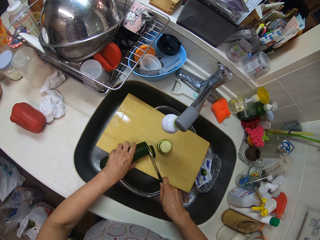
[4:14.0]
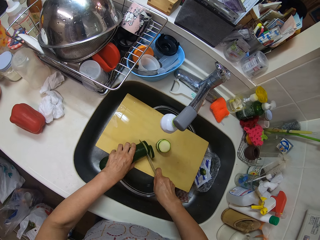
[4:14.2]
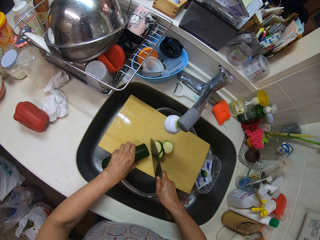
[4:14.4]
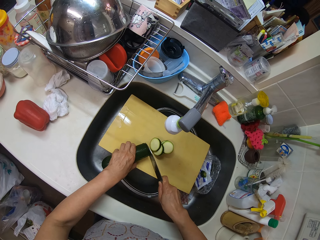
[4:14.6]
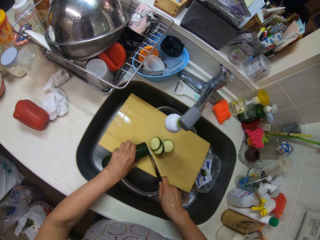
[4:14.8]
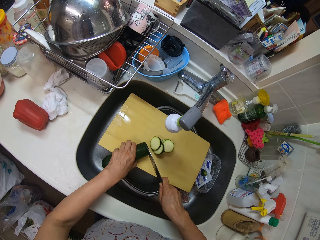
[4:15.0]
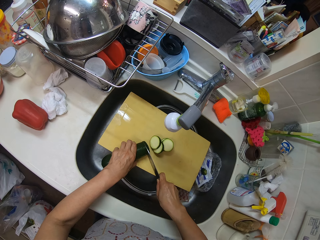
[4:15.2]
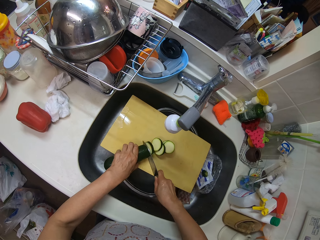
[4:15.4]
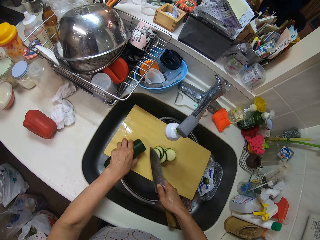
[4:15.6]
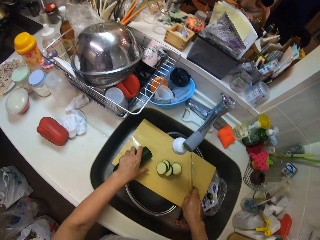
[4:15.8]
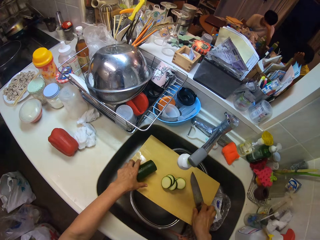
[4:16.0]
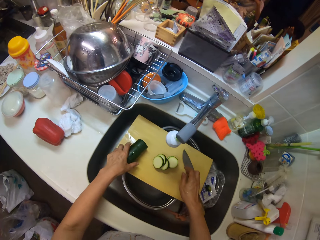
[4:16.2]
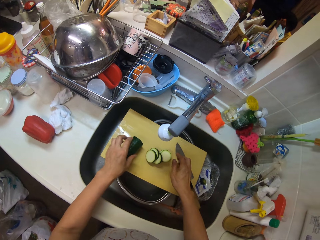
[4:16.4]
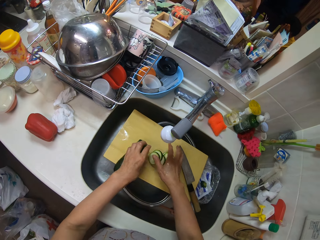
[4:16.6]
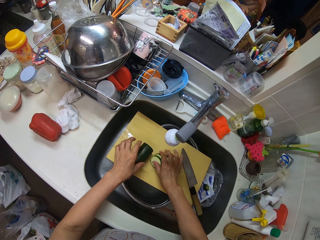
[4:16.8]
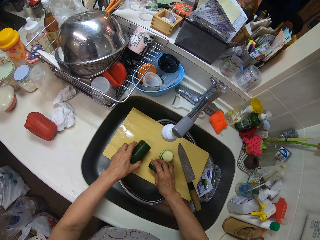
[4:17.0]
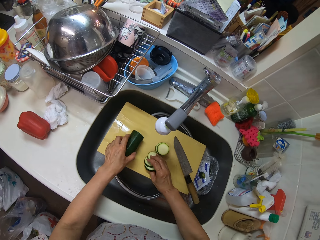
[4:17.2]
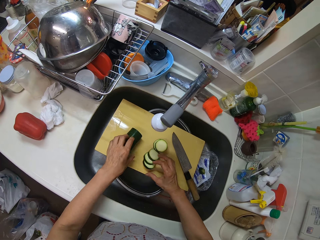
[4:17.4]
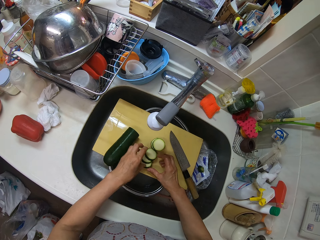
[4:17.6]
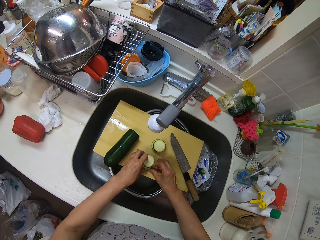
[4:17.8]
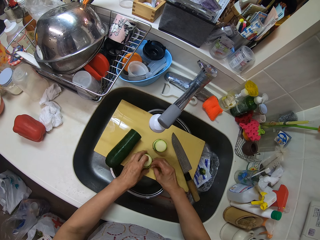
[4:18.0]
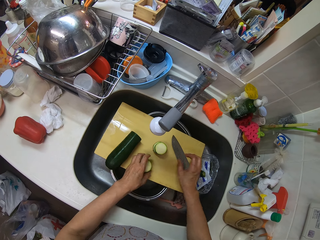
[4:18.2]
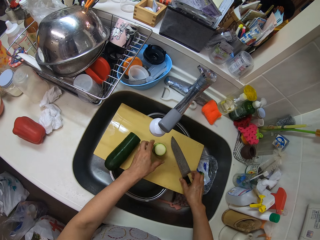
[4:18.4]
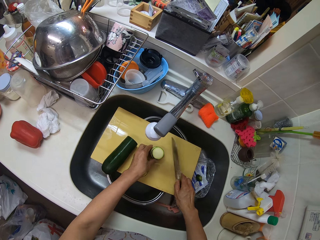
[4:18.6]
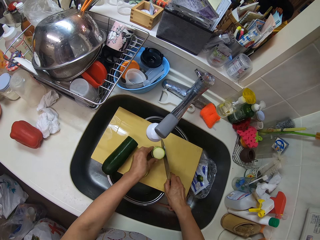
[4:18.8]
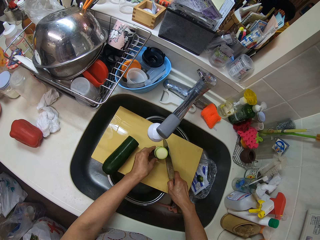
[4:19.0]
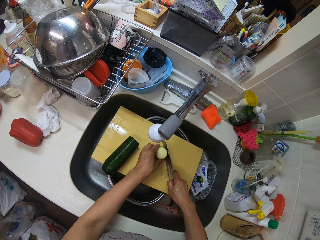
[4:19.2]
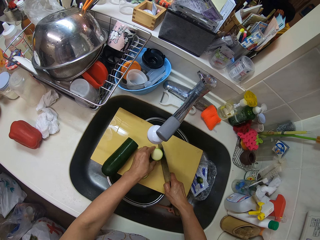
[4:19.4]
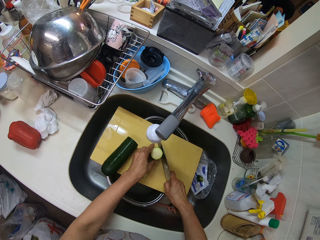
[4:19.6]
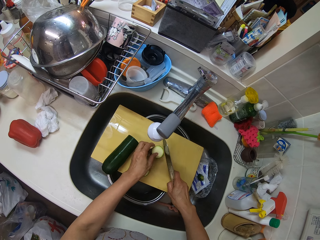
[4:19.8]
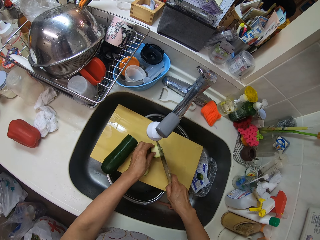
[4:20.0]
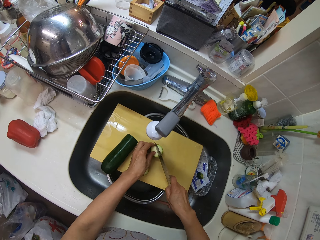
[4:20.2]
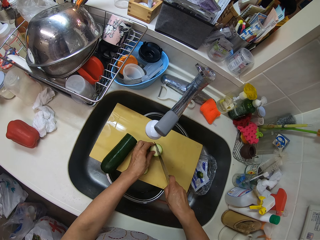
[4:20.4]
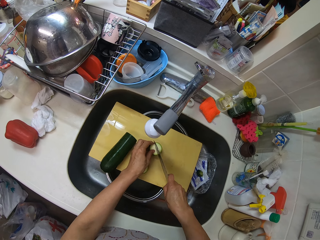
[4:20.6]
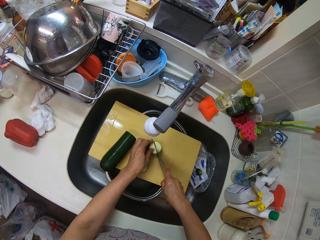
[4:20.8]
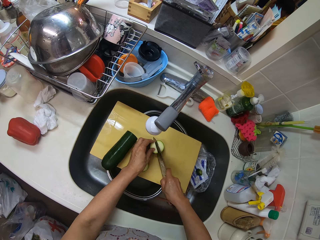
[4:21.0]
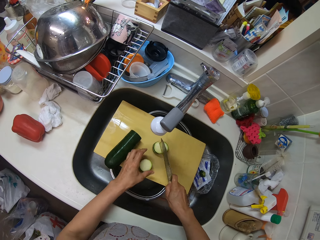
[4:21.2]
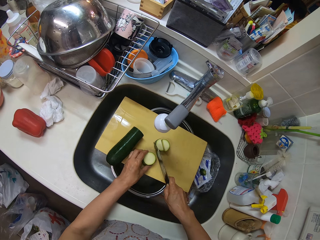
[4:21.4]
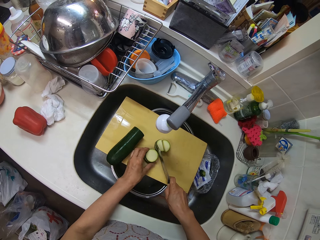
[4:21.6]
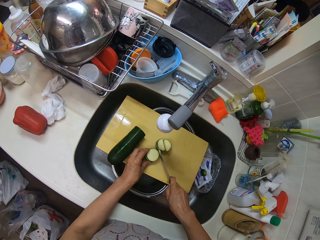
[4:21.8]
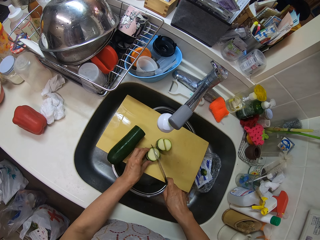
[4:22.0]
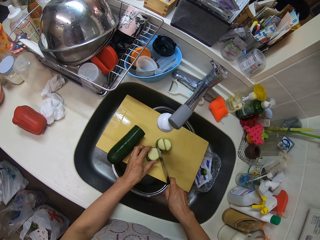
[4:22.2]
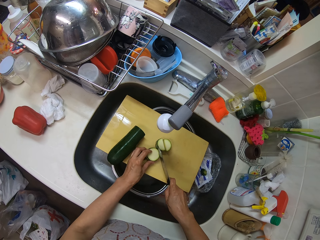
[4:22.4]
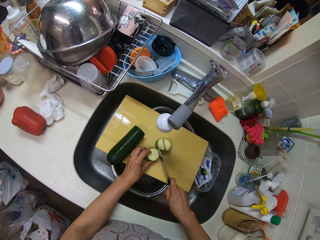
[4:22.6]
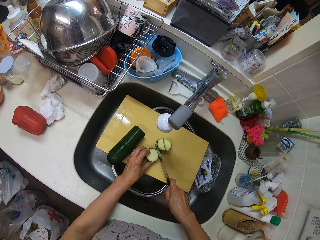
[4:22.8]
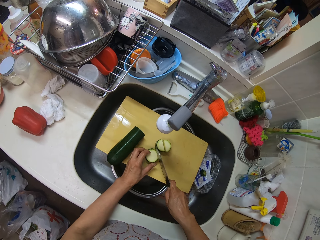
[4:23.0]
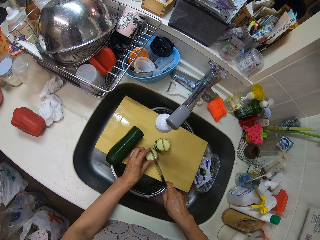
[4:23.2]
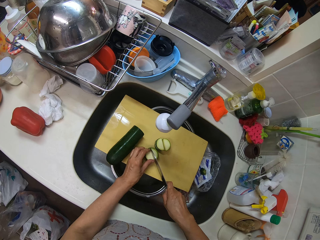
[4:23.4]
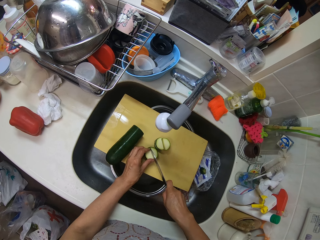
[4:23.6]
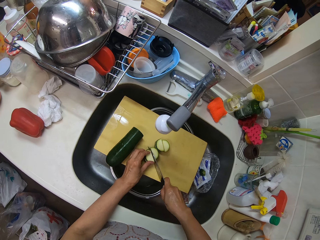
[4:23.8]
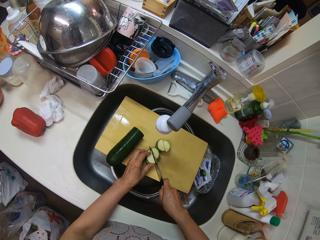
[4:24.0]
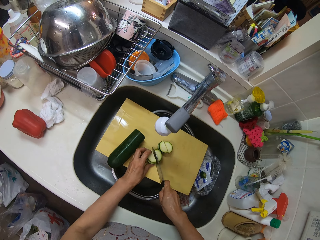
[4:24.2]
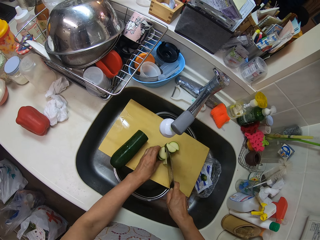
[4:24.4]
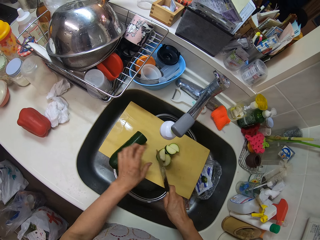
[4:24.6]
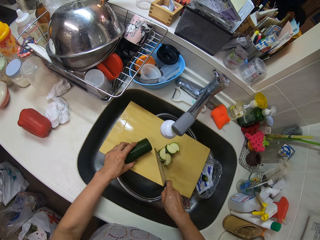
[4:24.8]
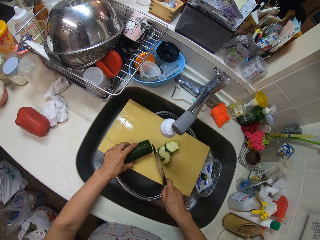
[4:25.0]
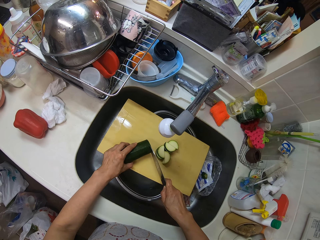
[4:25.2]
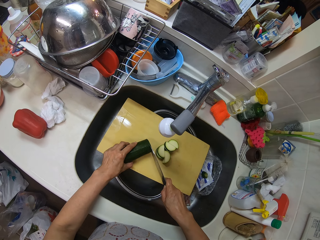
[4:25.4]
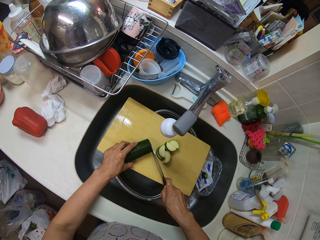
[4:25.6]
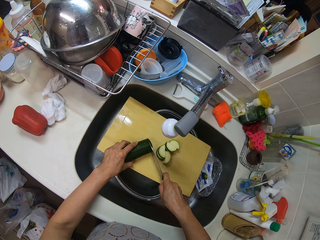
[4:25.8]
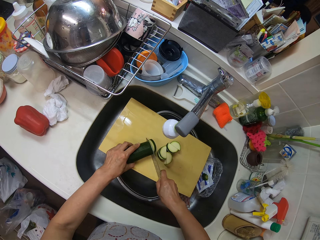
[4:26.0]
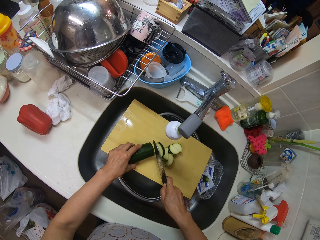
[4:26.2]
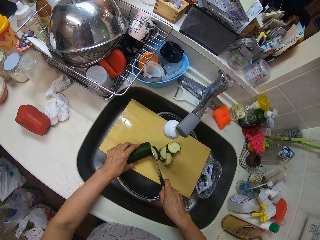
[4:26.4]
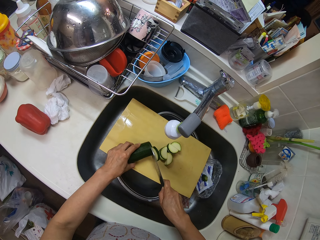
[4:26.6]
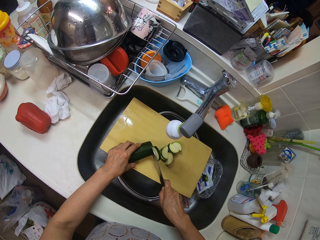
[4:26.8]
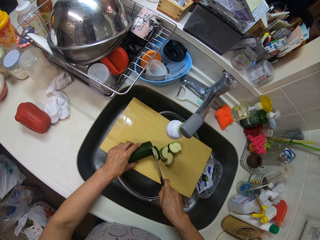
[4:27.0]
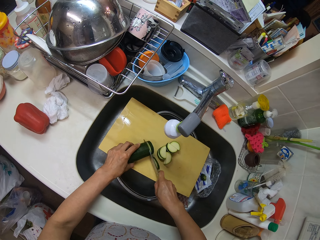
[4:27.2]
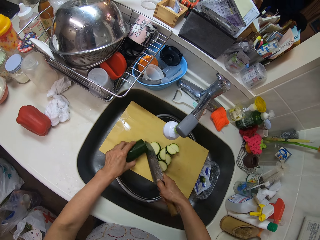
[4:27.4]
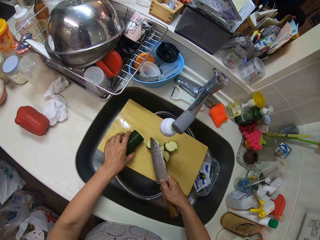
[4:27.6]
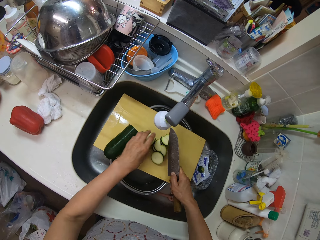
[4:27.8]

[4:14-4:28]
The camera wearer places the cucumber on the slab. She places the knife on the chopping board. She packs the sliced cucumber. She aligns the pieces of cucumber. She cuts the sliced cucumber with the knife. She cuts another sliced cucumber with the knife. She places her left hand on the cucumber. She slices the cucumber with the knife.

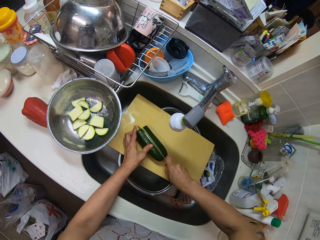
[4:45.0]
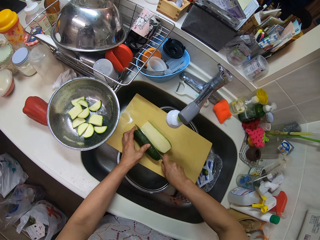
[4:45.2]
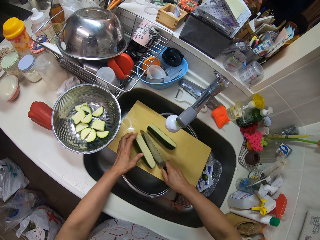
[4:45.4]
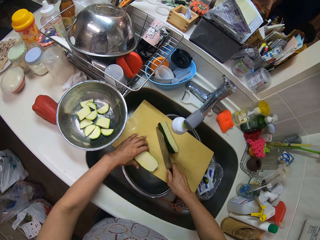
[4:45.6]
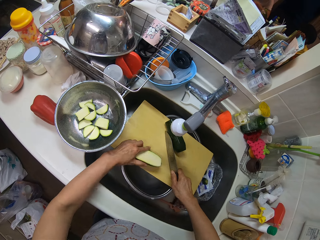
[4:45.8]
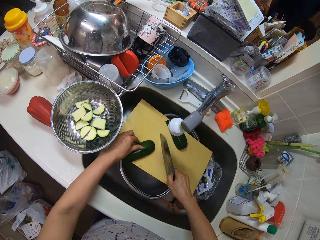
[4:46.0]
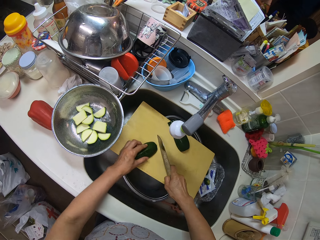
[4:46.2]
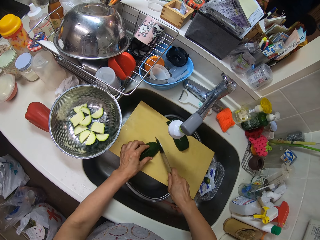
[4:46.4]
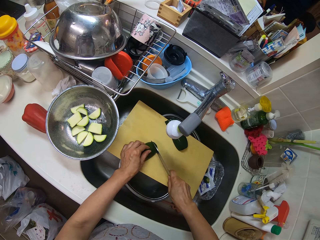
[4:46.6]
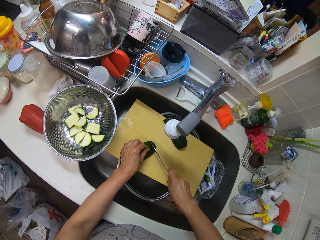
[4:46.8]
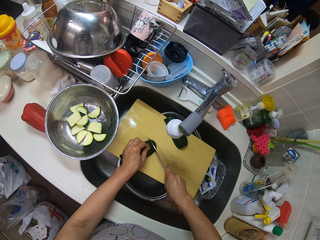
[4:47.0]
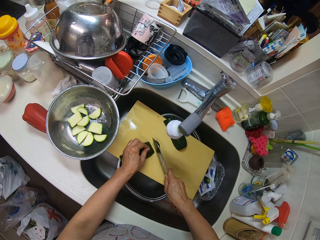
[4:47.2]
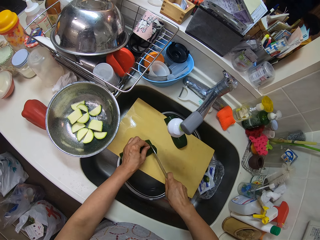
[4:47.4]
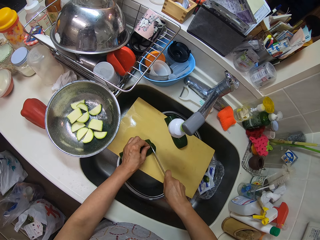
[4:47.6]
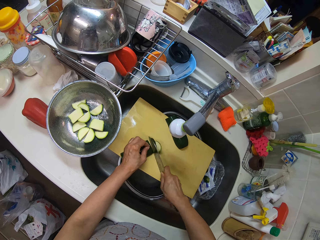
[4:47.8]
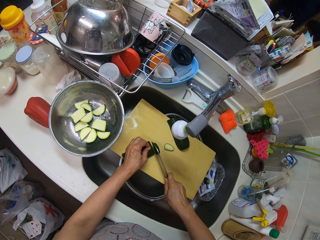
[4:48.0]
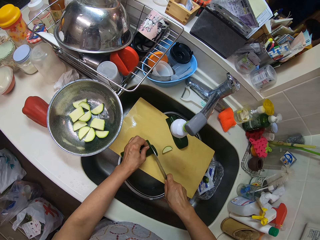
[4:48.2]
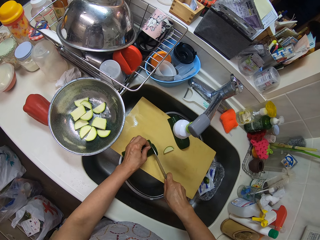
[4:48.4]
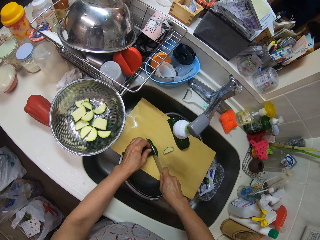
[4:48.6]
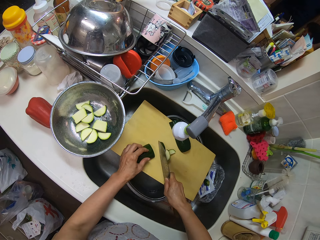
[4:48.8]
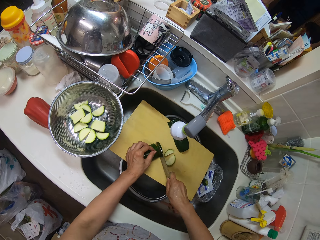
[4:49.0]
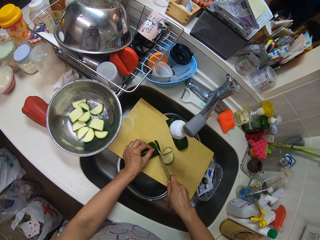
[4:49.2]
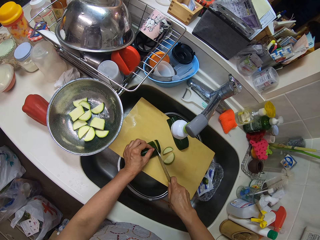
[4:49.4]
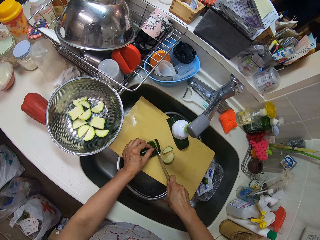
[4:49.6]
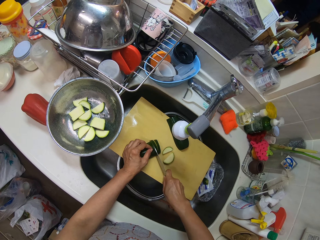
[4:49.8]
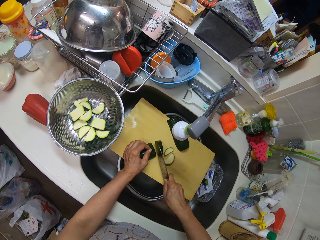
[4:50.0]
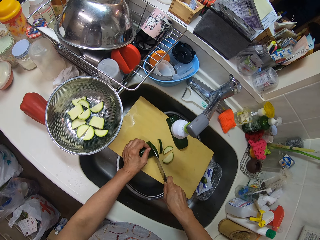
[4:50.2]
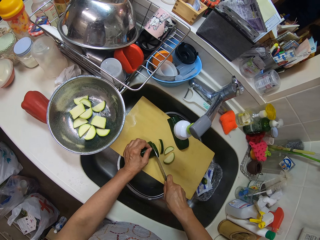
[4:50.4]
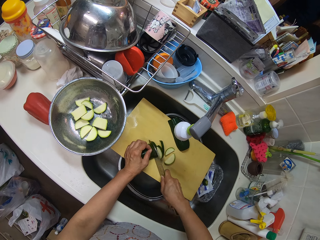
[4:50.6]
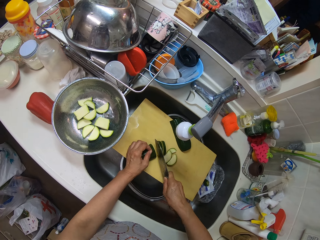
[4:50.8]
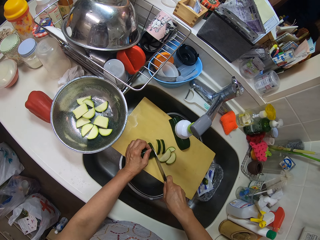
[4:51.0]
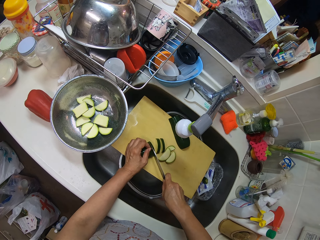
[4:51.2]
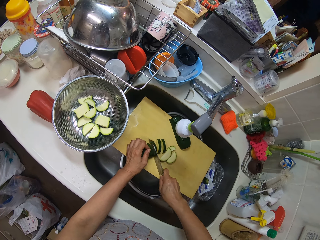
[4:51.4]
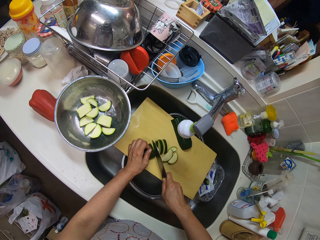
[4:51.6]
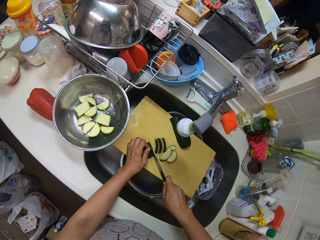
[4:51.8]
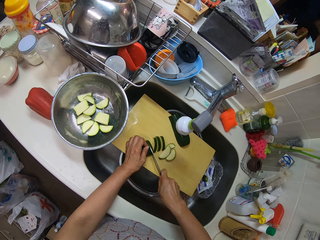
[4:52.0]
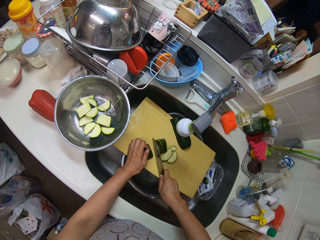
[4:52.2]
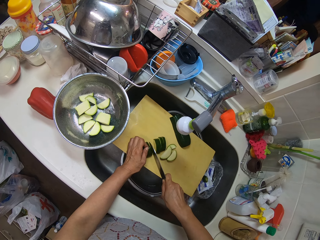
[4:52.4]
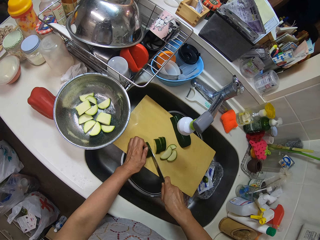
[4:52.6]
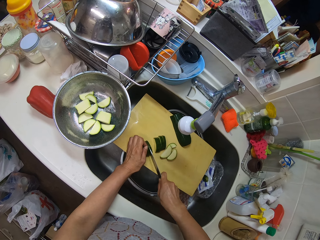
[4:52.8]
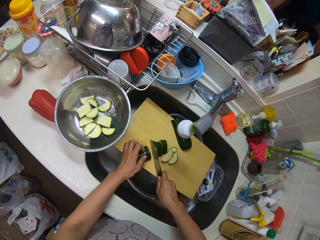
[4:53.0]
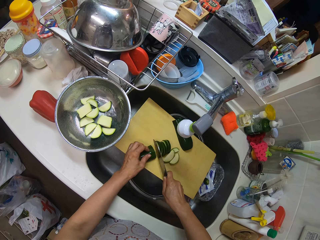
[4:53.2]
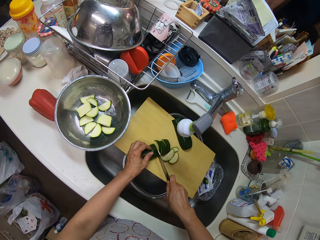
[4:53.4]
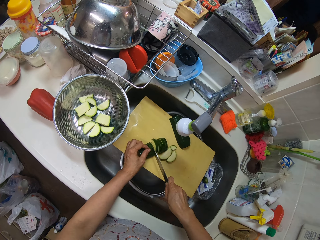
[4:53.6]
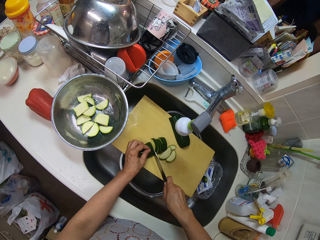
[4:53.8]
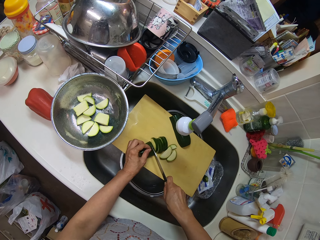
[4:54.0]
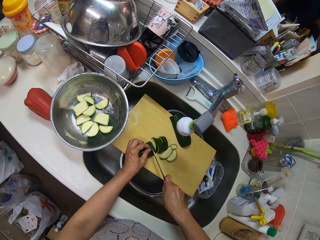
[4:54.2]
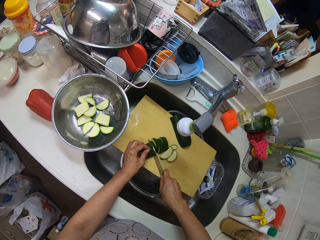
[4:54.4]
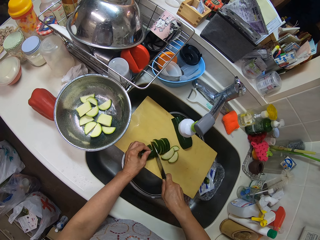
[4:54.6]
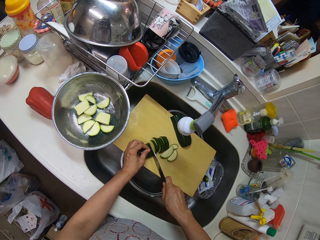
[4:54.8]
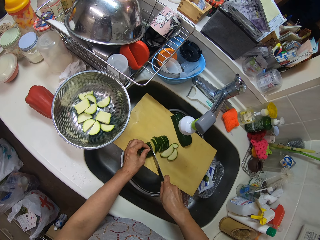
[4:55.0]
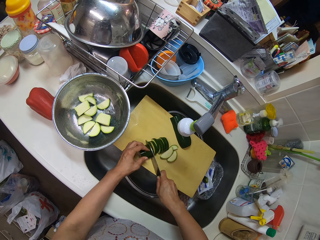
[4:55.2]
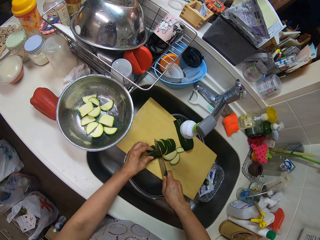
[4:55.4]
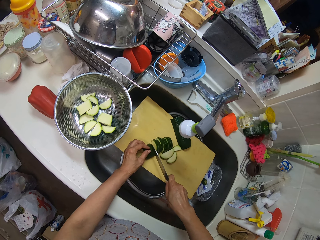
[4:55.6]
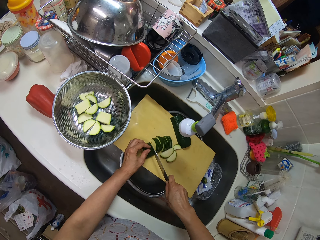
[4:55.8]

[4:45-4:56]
The camera wearer chops one of the cucumbers on the board with the knife.
